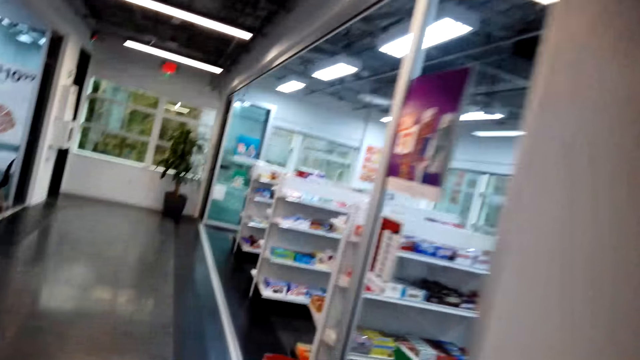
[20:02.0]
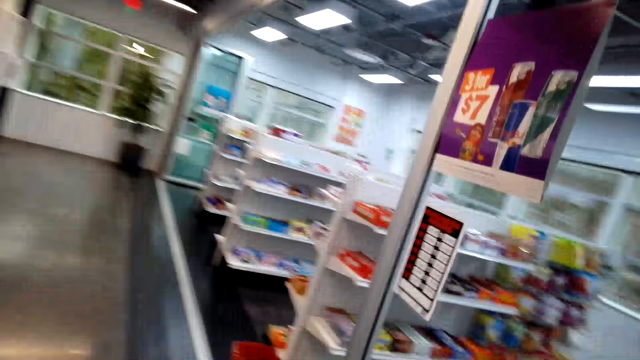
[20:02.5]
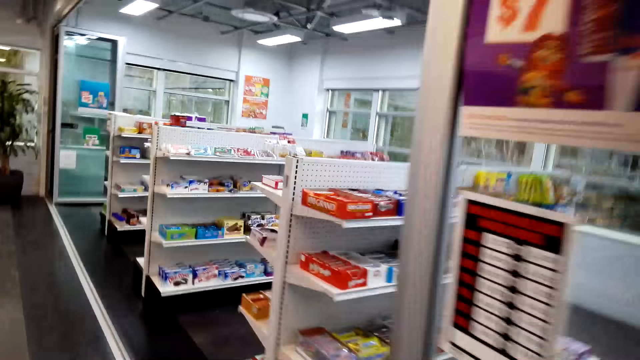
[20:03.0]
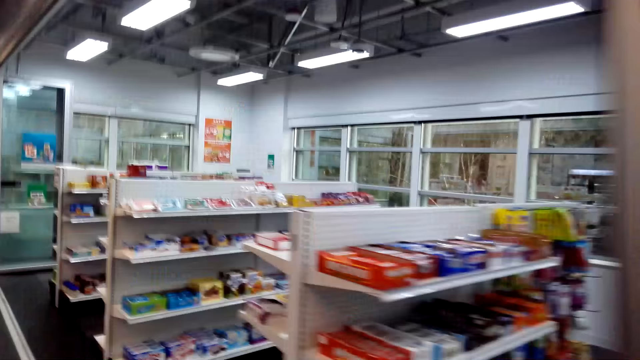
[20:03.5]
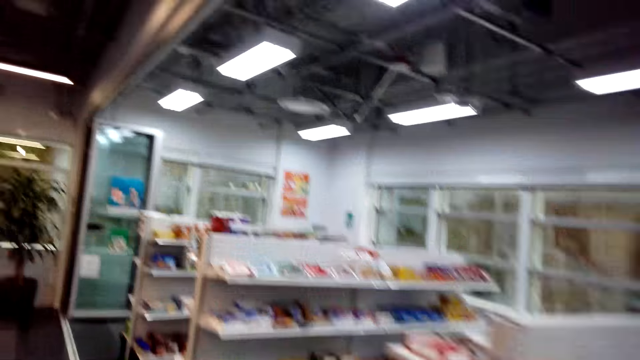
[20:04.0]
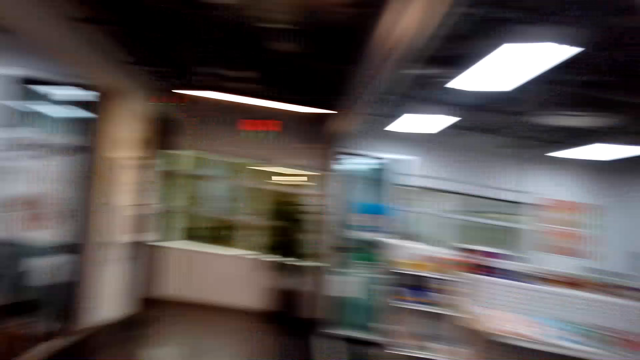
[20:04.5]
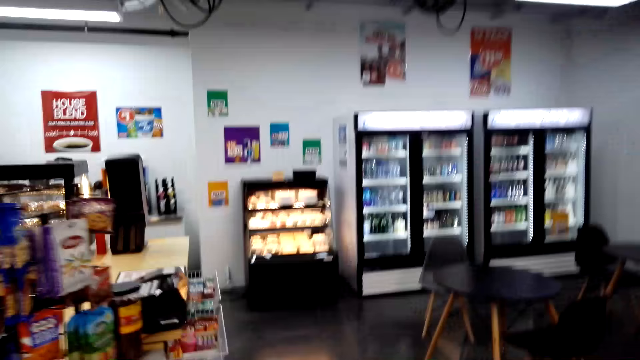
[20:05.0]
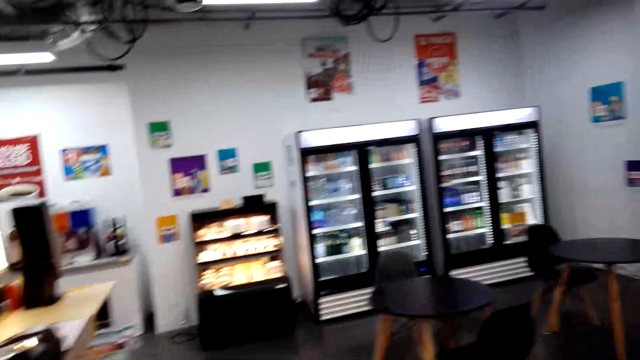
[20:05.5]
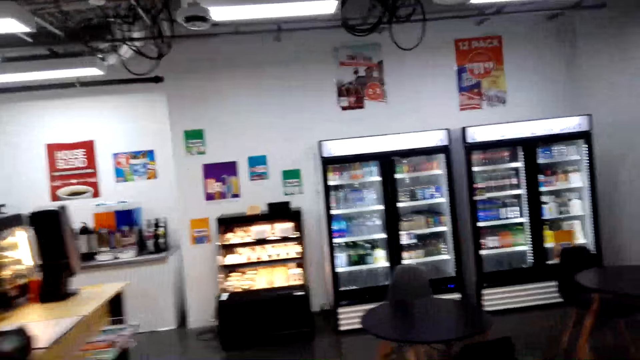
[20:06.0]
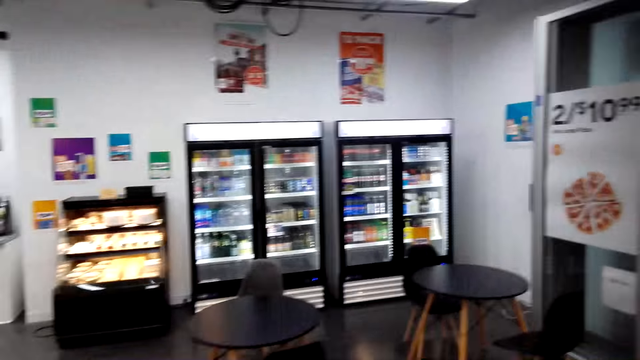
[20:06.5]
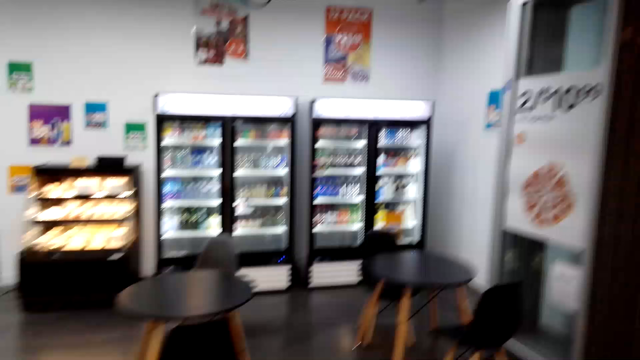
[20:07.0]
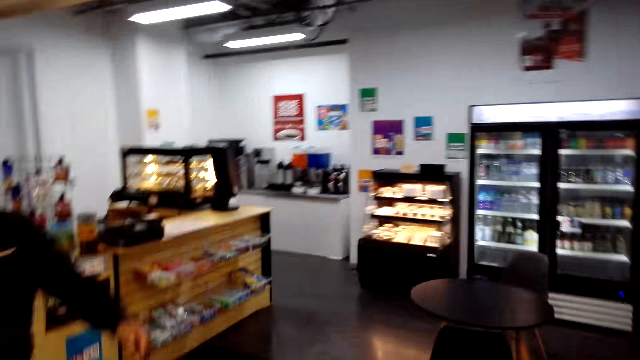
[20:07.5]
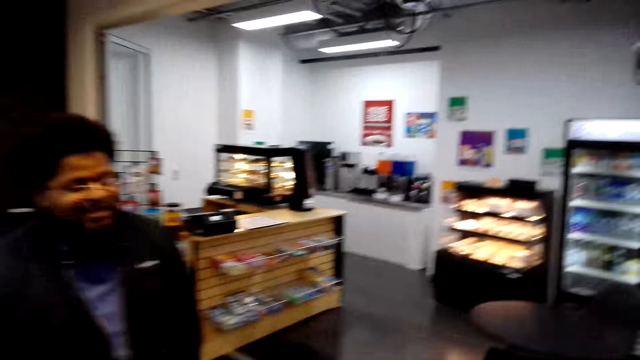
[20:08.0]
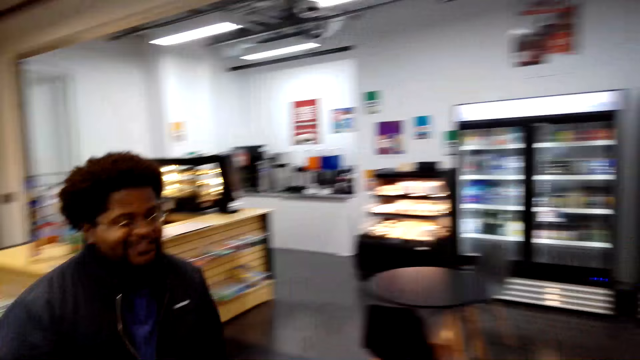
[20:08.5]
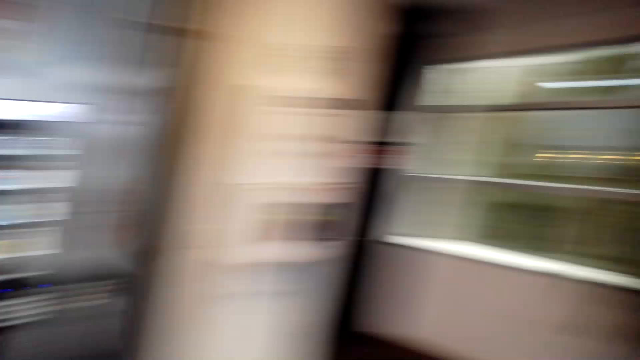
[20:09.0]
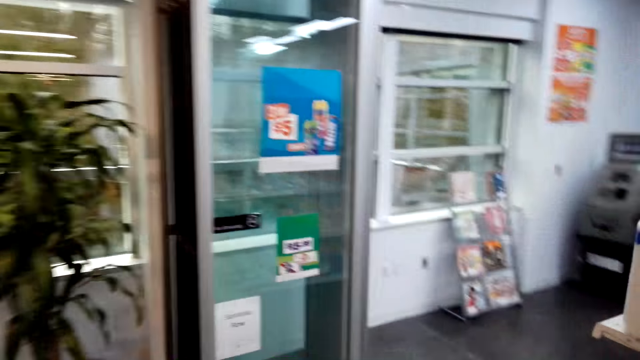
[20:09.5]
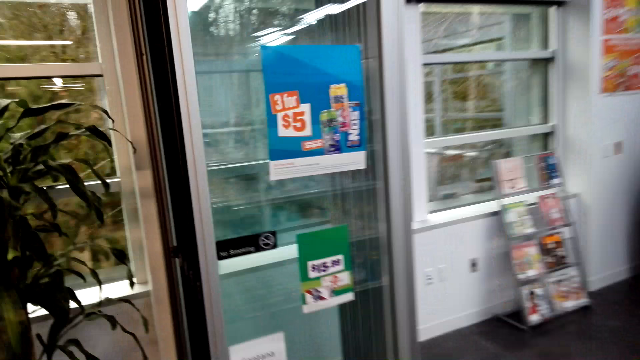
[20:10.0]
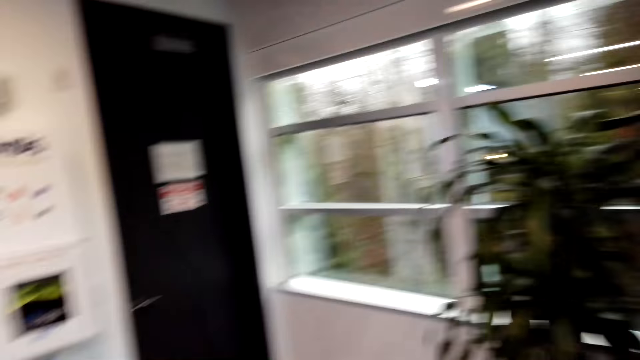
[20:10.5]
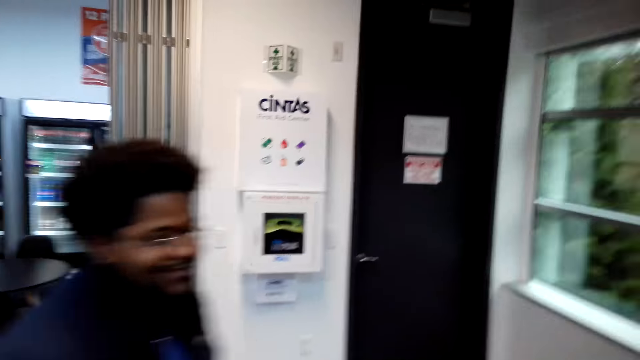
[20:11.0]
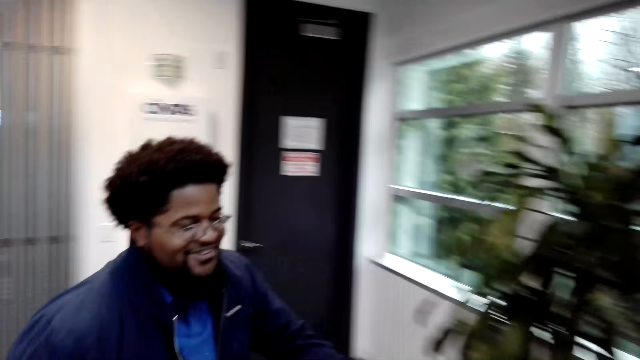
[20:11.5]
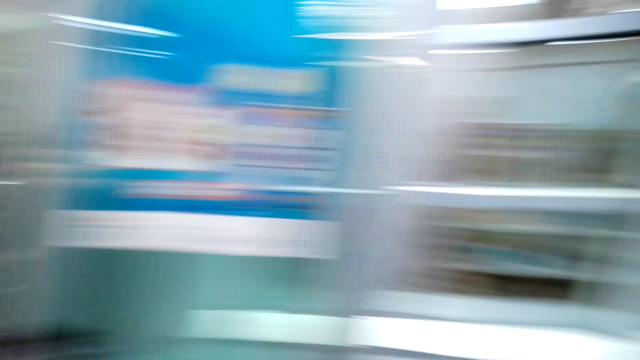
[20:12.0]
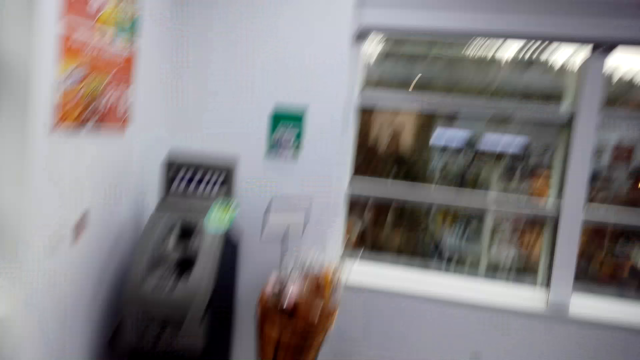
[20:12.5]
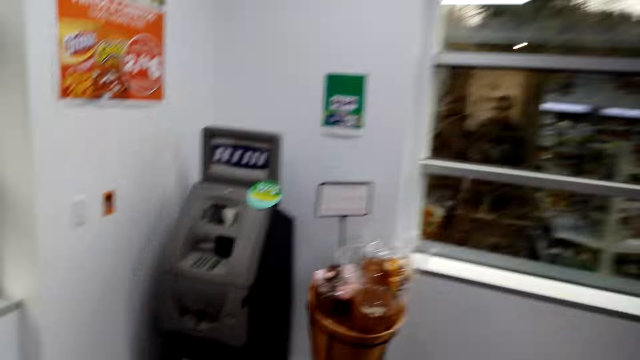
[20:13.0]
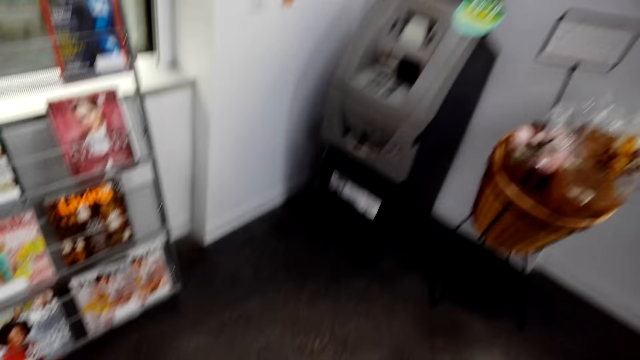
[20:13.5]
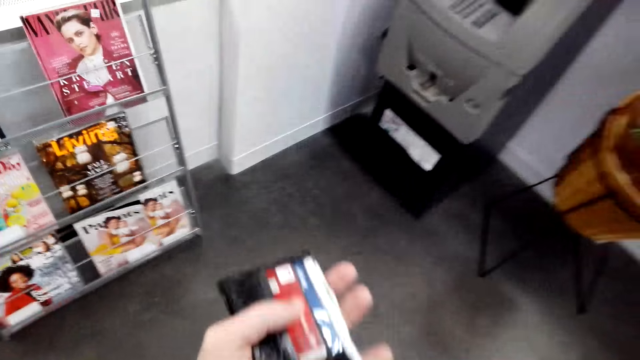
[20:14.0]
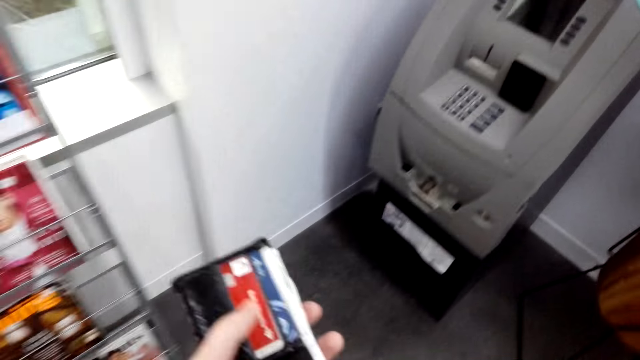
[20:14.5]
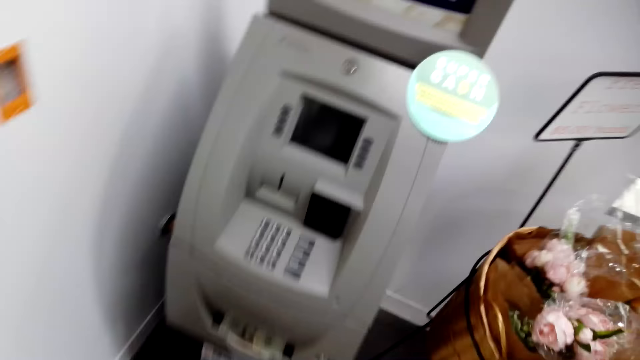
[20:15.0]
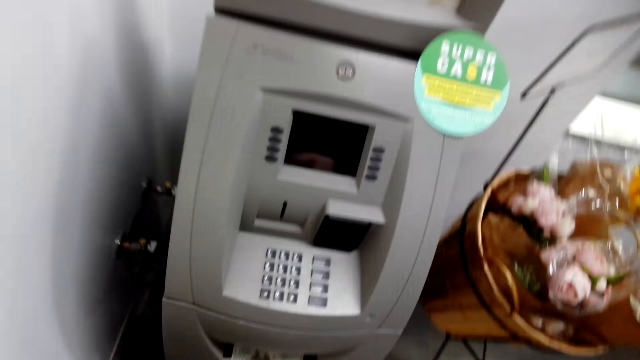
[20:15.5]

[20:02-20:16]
The camera wearer converses with a man. They walk with the man. They look at the man. The man walks. The camera wearer looks around. They converse with the man. They walk with the man towards the ATM machine.

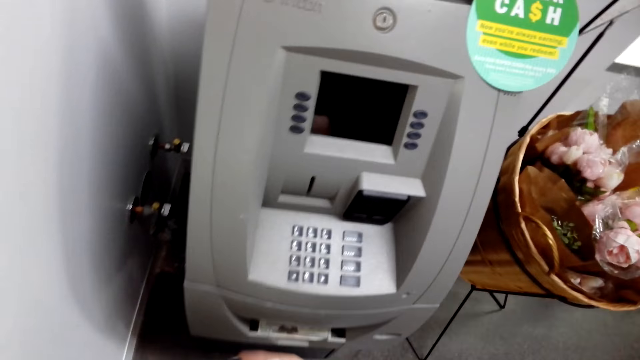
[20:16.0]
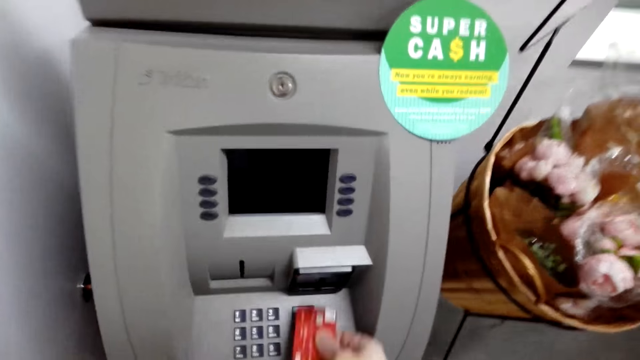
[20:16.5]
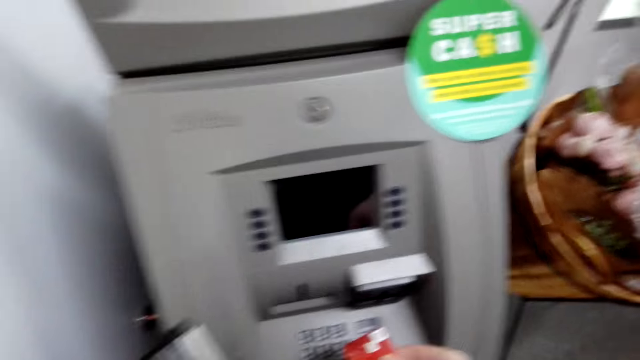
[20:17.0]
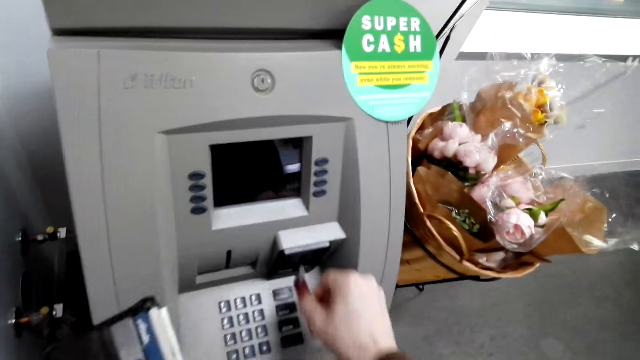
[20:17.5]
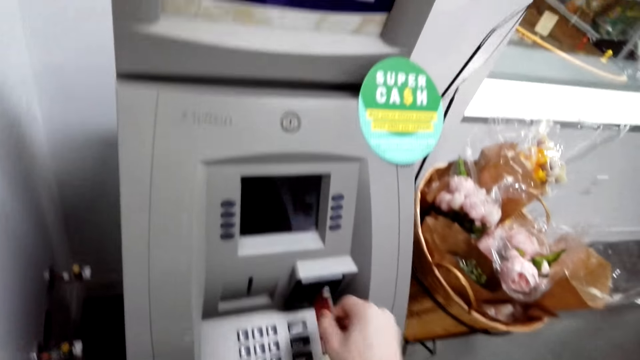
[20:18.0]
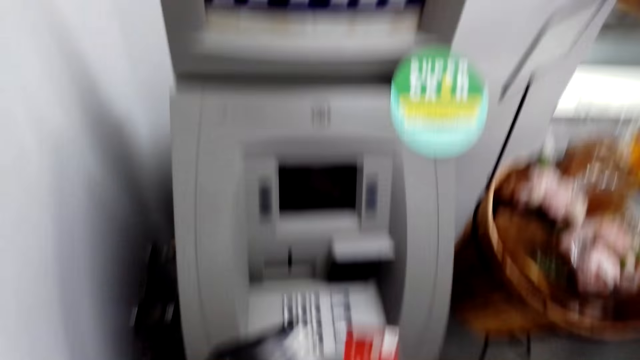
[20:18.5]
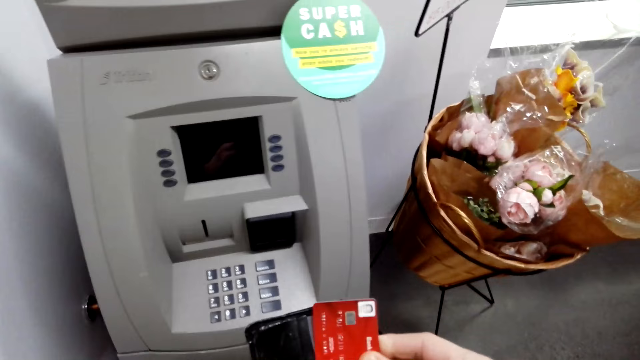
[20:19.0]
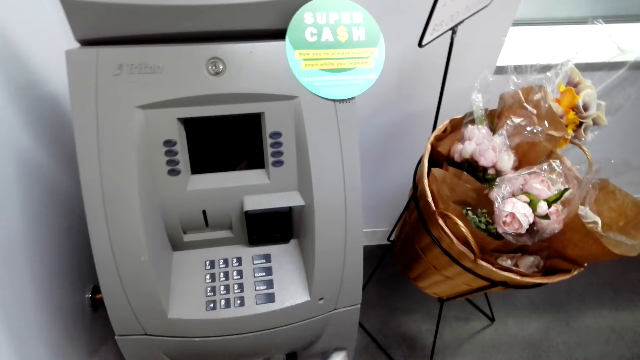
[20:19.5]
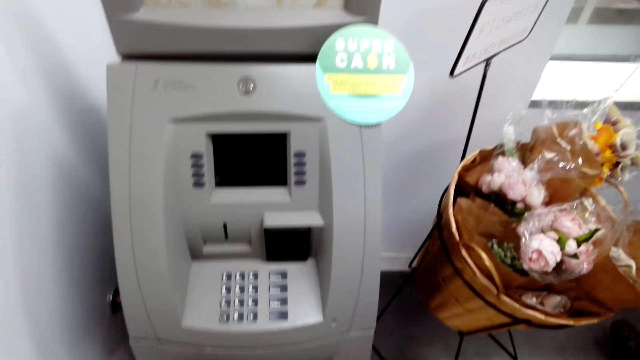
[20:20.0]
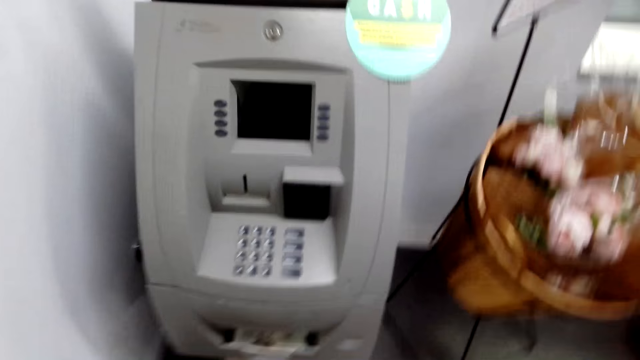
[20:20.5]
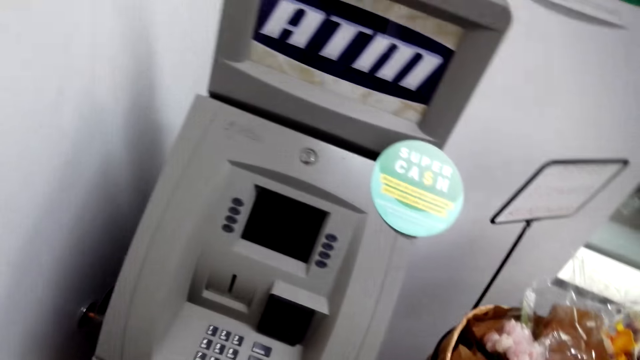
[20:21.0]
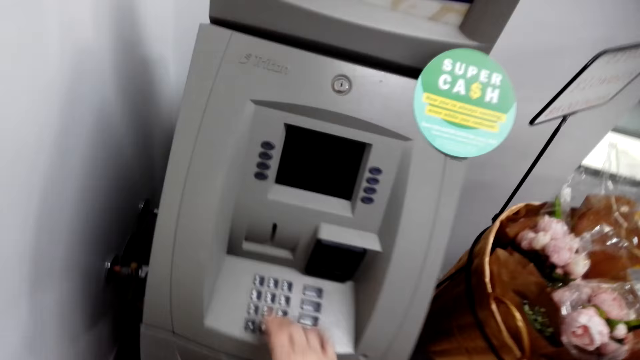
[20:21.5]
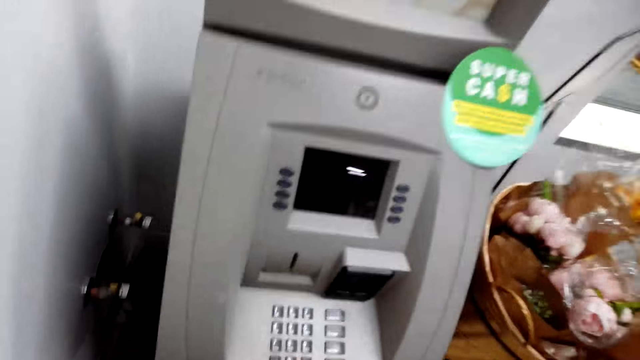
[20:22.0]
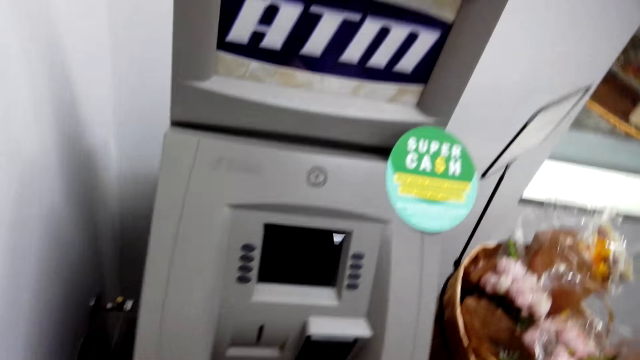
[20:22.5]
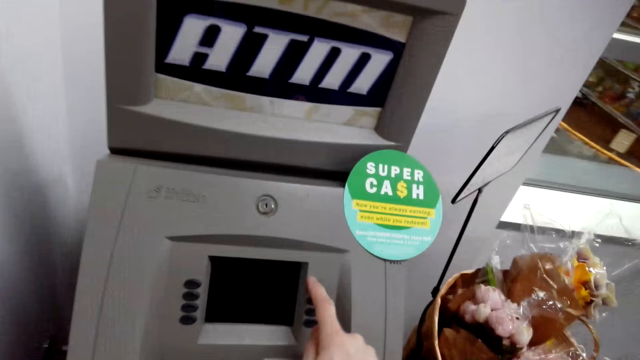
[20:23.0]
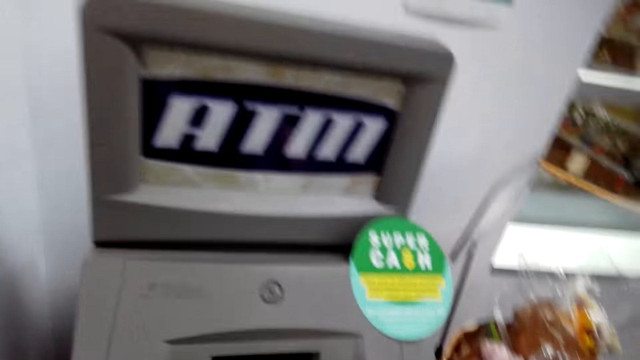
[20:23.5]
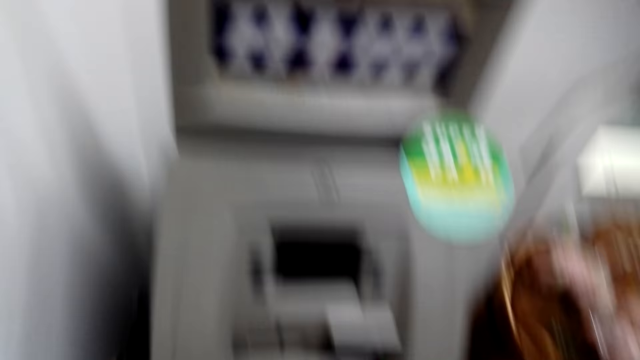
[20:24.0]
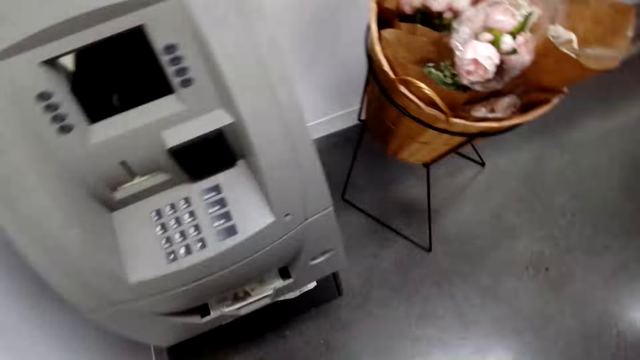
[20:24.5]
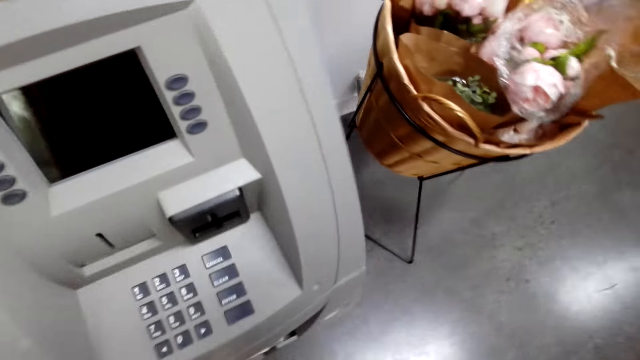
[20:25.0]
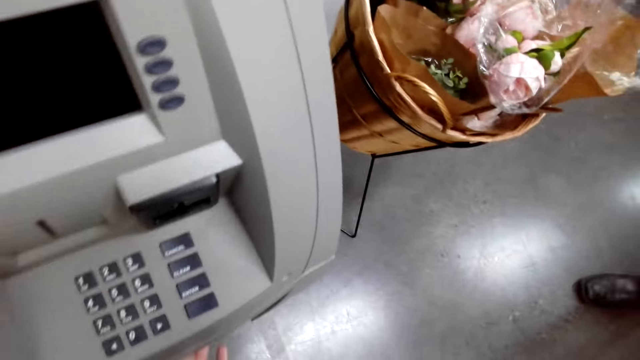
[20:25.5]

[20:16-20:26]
The camera wearer talks. They remove the ATM card. They put the ATM card in the ATM machine. They put the ATM card in the wallet. They press the ATM machine. They take the money from the ATM machine.
